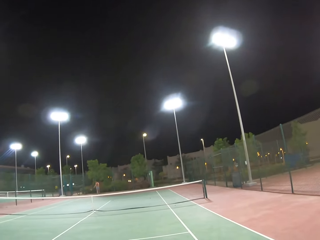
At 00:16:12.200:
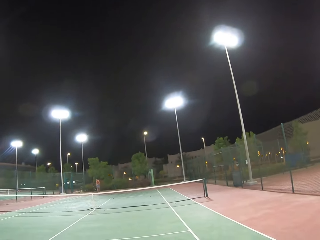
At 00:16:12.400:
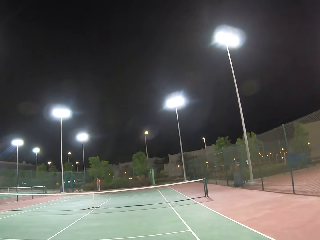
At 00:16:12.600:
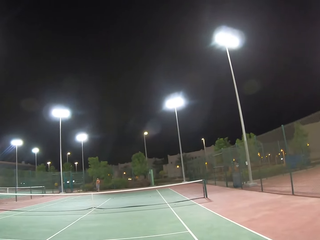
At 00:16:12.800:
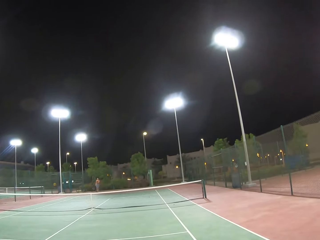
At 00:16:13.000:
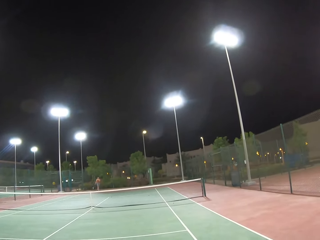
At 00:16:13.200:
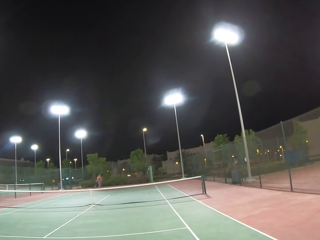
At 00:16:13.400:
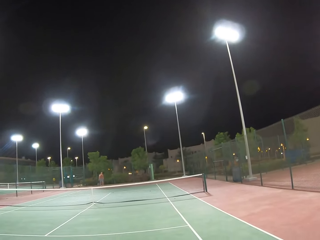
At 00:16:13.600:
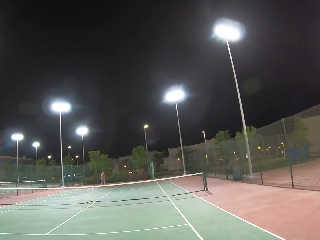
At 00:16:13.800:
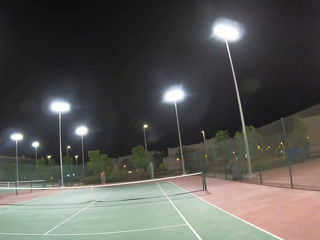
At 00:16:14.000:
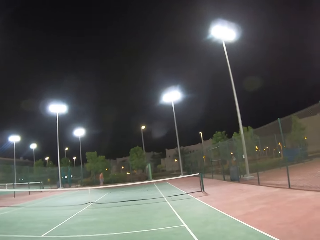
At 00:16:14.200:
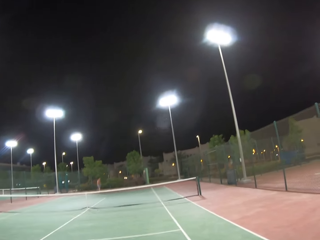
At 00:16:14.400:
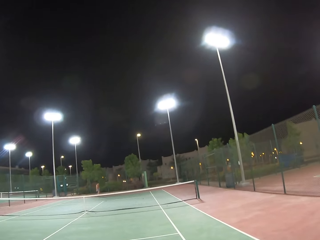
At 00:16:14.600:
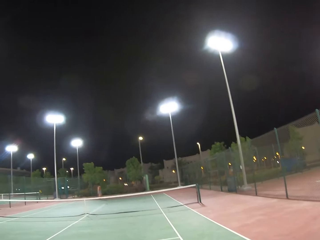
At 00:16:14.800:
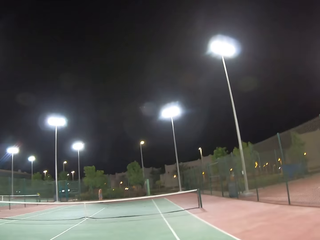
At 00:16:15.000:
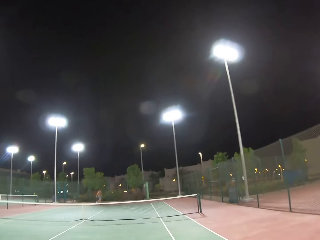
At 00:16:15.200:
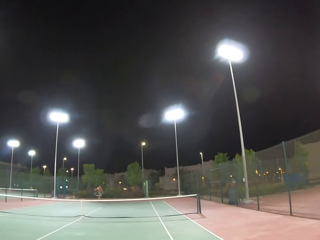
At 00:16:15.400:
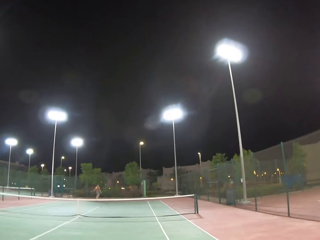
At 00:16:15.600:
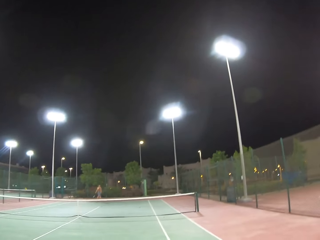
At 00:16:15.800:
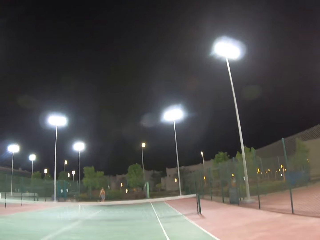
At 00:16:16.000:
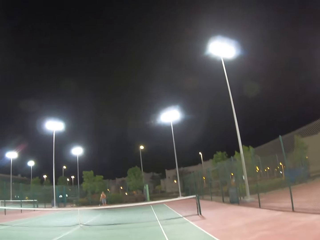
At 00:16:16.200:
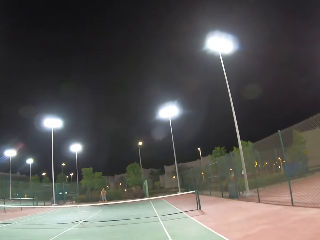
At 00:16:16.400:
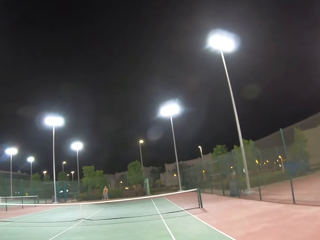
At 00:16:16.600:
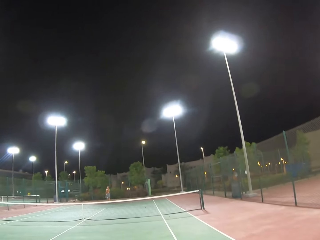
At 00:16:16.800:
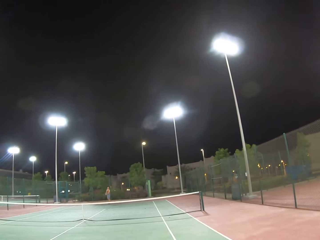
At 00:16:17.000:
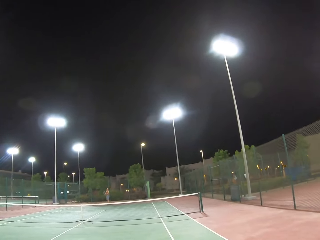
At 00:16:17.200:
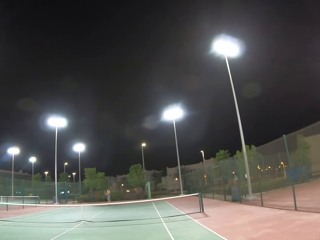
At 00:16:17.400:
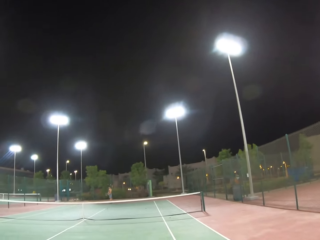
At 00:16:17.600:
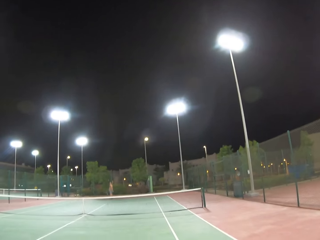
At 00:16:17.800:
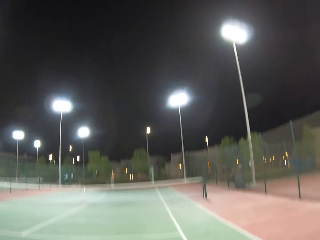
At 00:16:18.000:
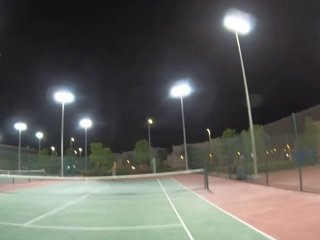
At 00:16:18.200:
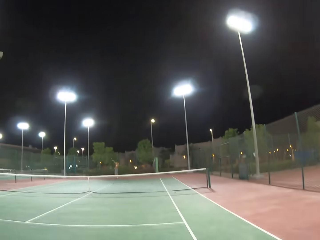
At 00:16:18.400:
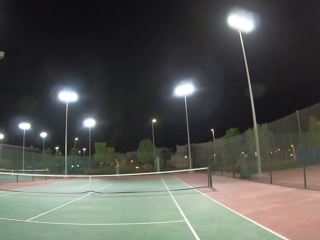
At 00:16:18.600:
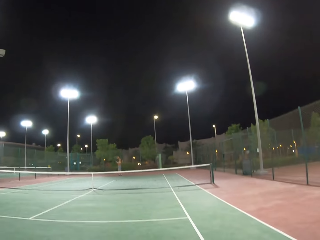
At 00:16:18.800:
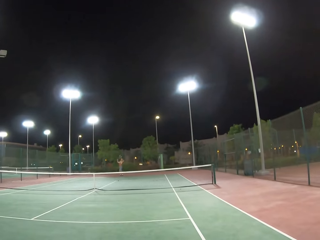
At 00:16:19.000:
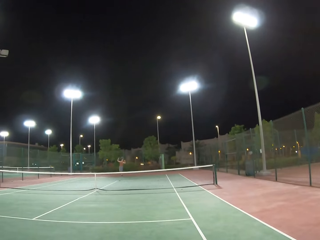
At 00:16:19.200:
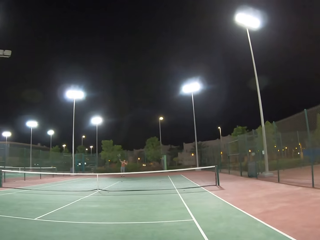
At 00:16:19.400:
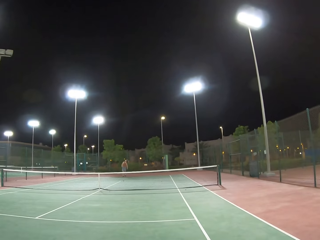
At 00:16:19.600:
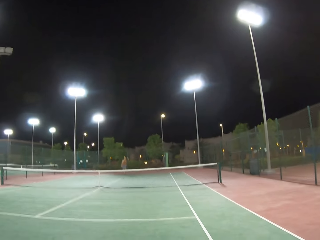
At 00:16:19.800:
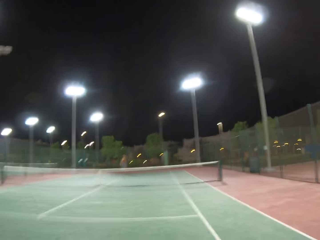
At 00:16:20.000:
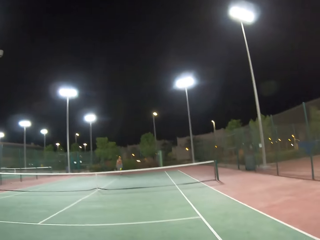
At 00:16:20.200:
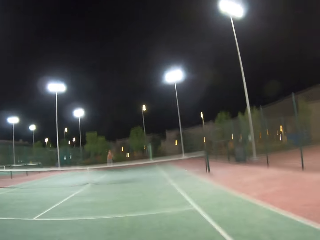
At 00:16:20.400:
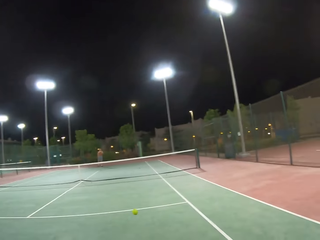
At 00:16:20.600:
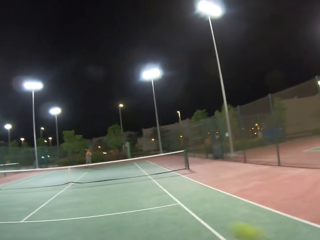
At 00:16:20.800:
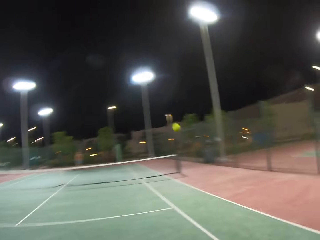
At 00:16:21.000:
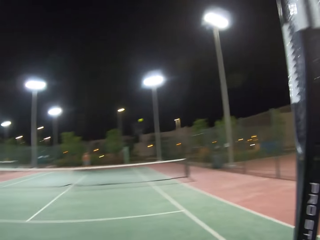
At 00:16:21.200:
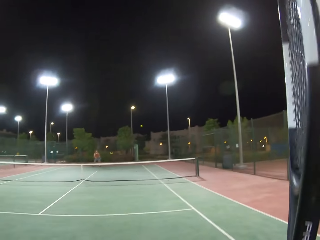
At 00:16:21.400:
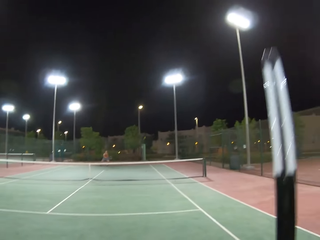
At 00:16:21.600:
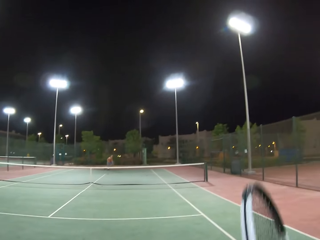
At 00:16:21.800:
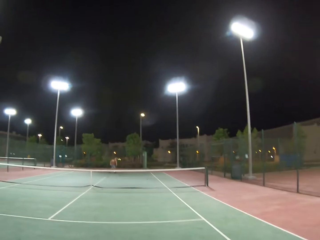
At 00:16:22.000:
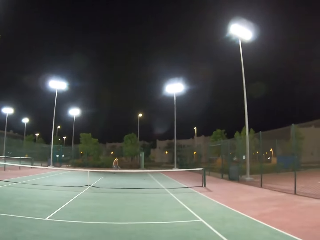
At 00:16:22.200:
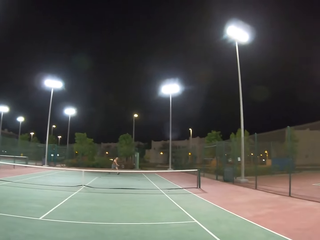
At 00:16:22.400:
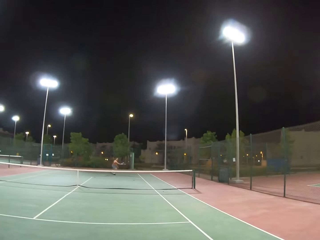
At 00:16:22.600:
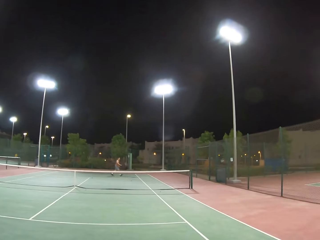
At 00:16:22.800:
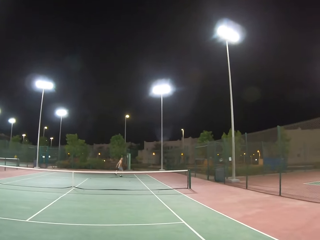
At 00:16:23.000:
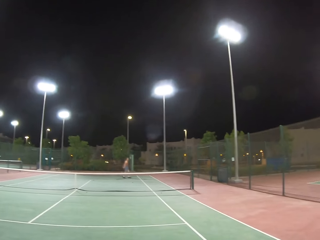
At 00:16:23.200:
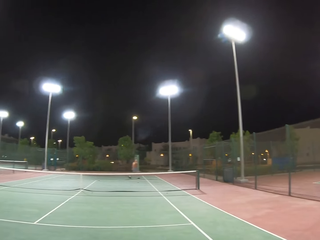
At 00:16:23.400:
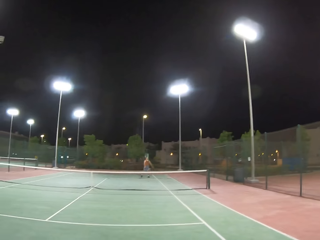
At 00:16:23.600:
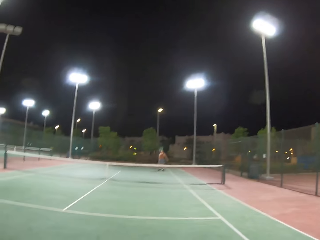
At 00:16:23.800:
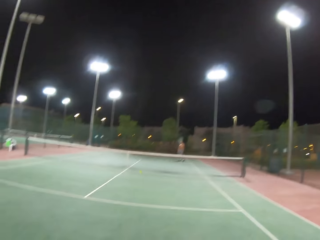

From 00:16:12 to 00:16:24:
The camera wearer looks around the tennis court. A man walks around the tennis court. The camera wearer looks around the tennis court. They play tennis with the man.

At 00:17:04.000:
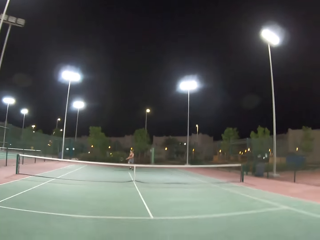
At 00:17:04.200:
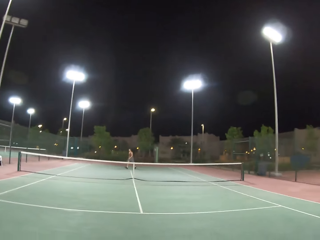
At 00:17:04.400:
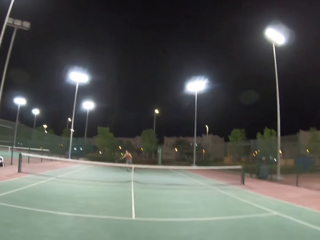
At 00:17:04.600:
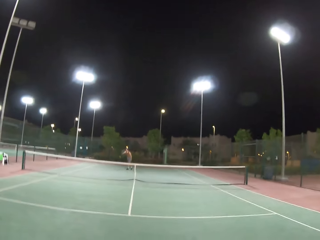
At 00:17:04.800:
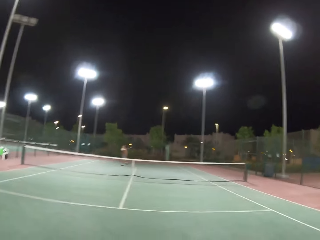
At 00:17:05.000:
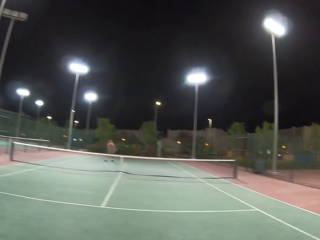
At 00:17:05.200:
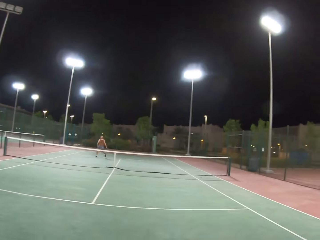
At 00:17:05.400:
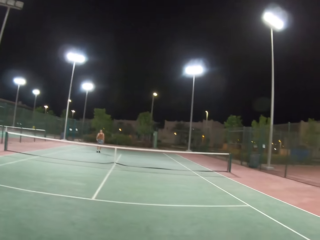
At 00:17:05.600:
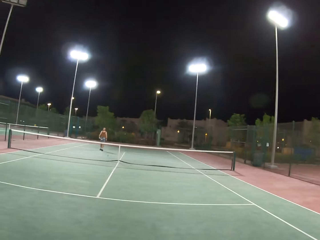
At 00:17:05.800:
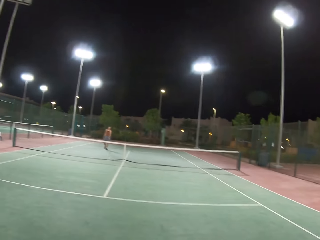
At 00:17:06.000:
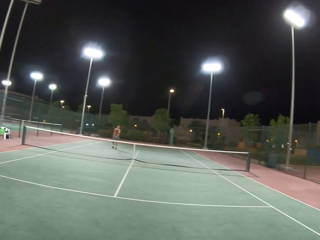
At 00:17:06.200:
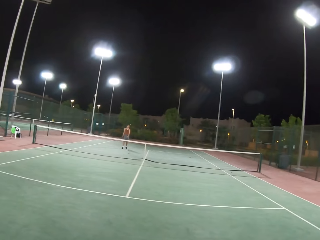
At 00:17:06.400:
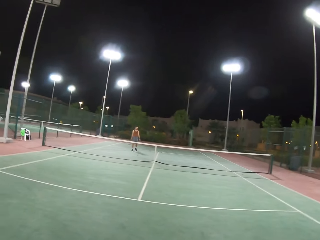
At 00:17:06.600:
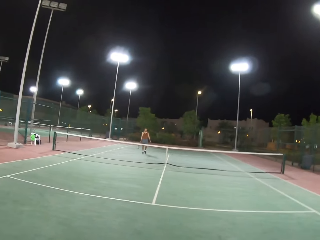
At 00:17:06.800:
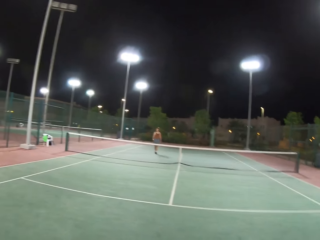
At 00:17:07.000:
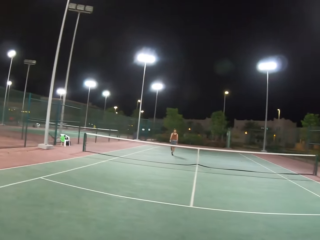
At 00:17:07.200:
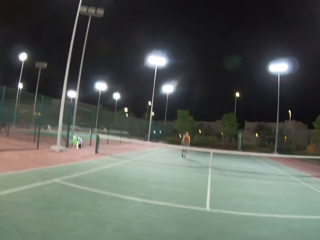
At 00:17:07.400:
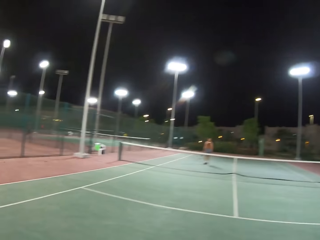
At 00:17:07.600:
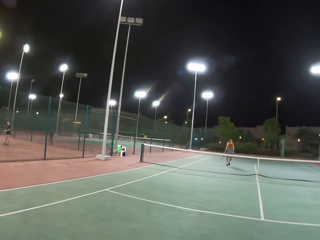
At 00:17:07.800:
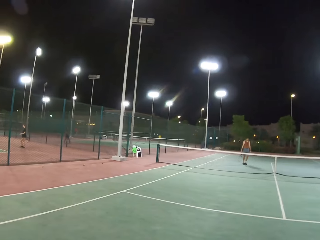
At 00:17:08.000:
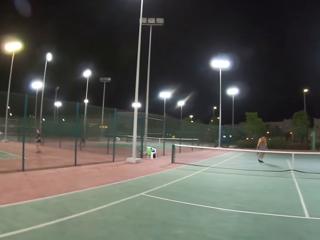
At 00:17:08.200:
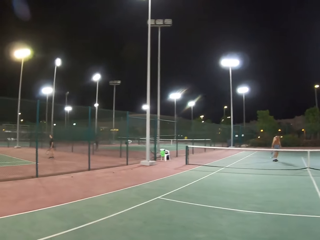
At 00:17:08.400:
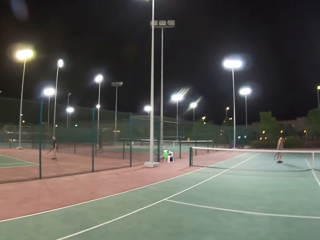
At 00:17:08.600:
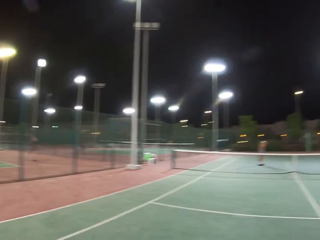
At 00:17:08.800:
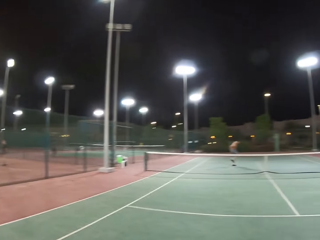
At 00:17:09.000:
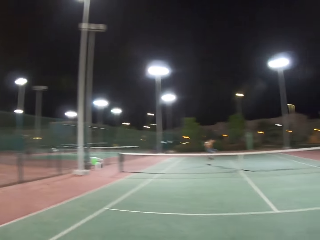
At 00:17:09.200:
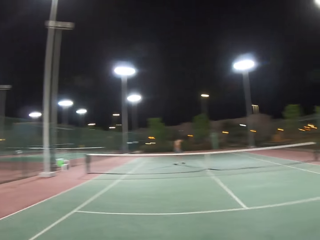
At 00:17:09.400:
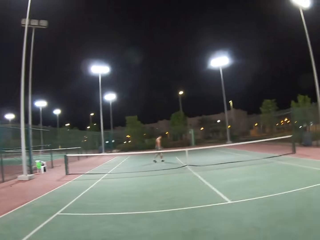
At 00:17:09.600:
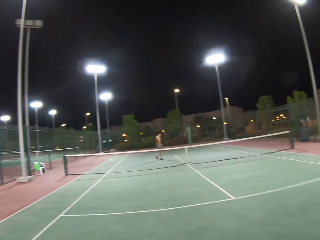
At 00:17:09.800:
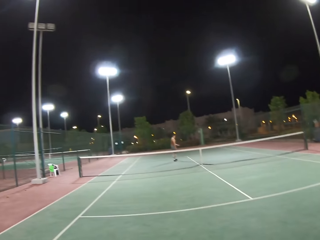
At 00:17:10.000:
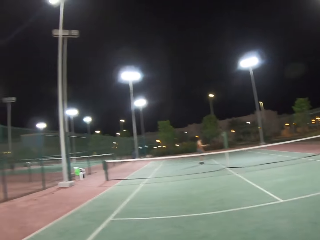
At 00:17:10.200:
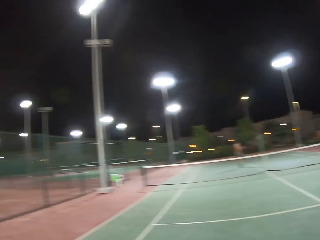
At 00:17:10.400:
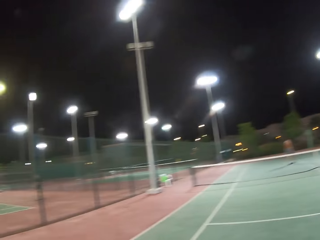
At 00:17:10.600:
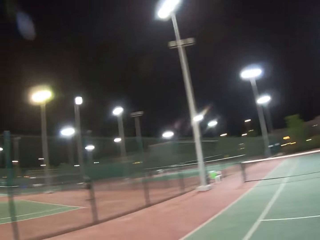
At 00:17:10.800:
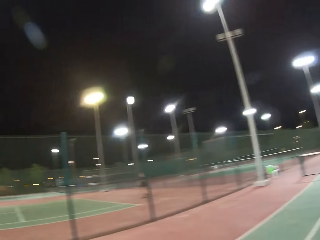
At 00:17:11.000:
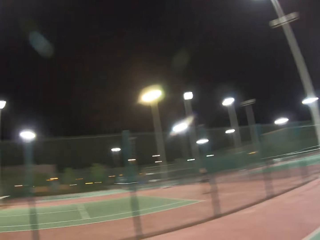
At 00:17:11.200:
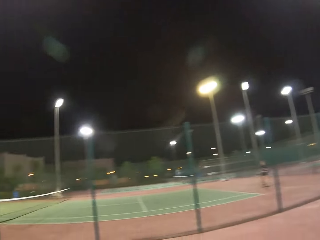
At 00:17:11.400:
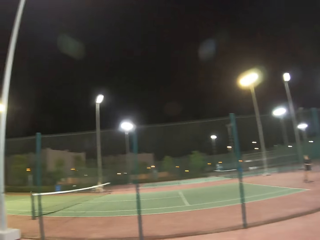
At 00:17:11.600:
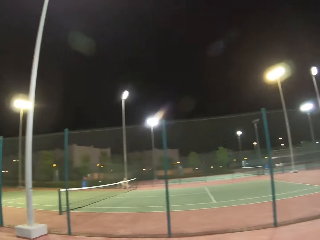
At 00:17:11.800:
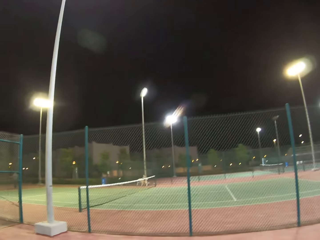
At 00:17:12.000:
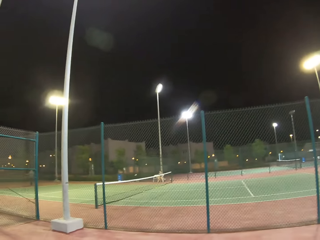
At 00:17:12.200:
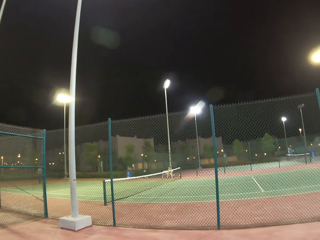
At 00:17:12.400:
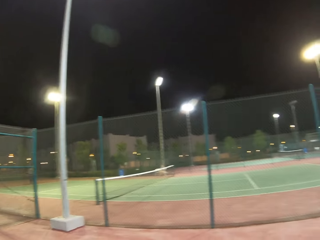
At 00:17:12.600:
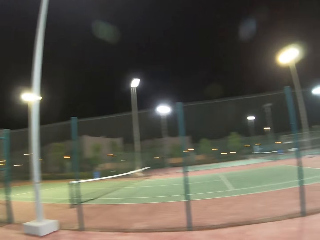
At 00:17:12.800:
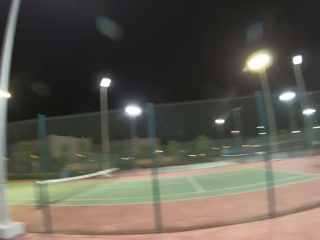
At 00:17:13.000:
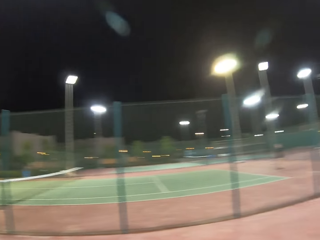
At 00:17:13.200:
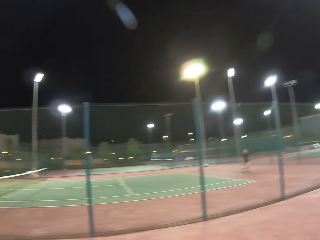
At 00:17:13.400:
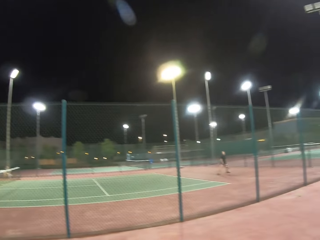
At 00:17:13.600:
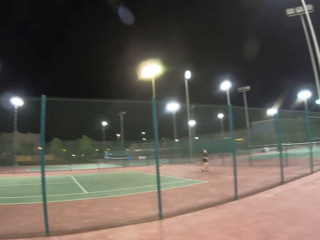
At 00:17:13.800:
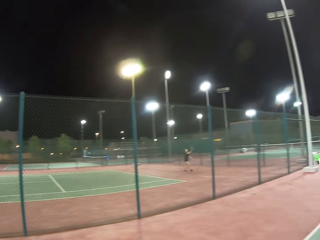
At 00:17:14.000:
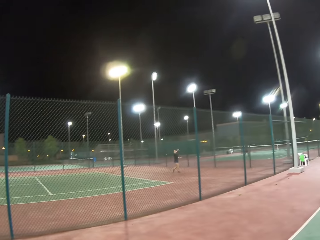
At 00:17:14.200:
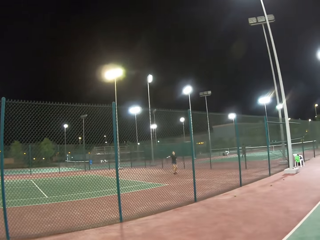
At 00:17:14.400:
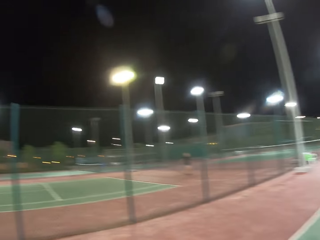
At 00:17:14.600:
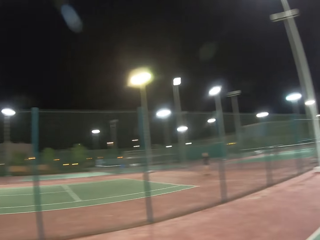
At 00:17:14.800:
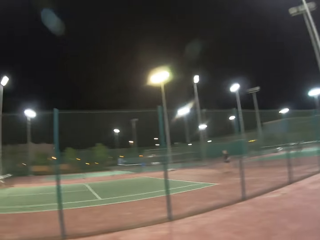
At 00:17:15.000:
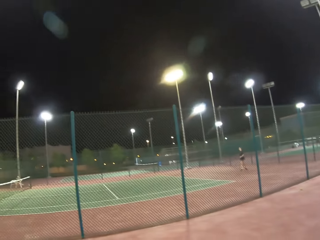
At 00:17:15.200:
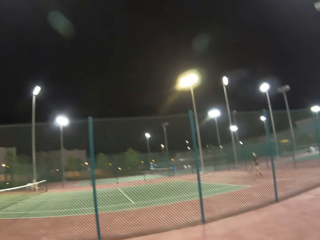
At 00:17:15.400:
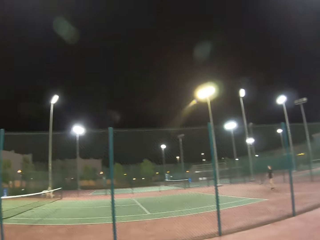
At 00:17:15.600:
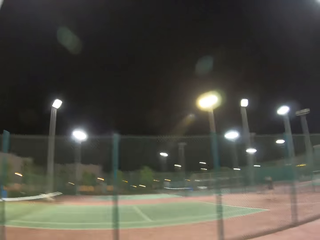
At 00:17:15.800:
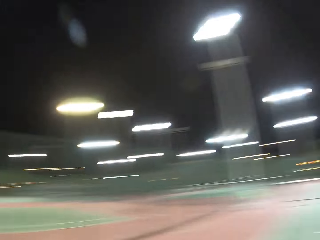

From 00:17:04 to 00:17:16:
A man walks around the tennis court. The camera wearer looks around the tennis court.
